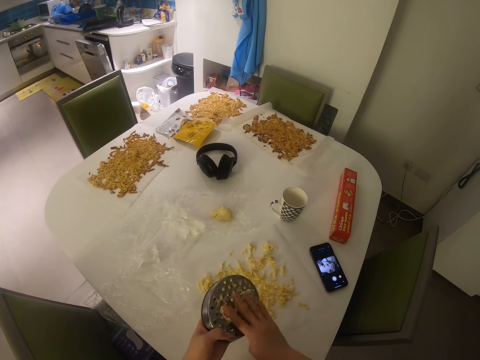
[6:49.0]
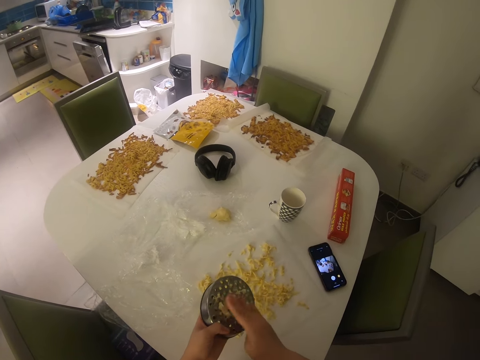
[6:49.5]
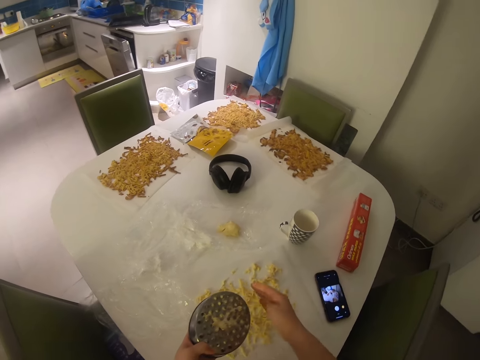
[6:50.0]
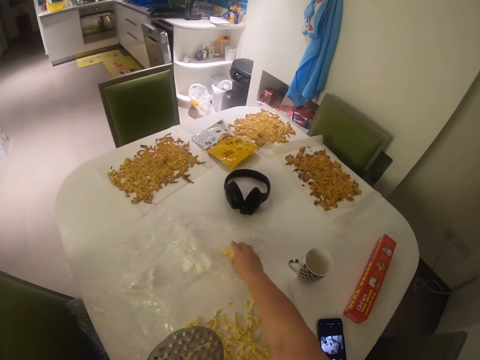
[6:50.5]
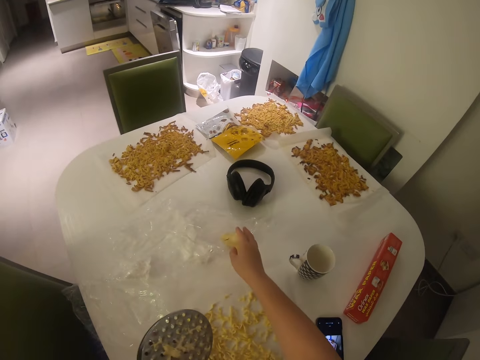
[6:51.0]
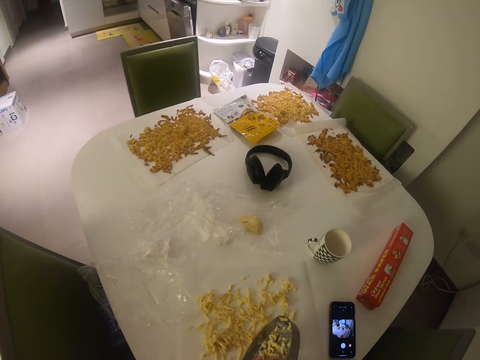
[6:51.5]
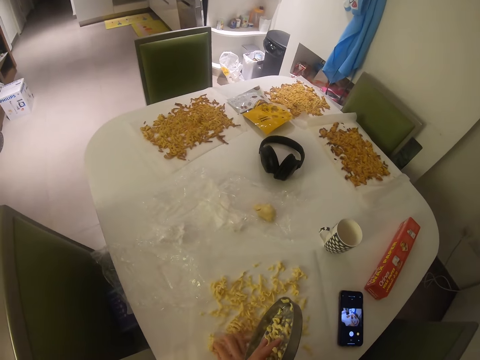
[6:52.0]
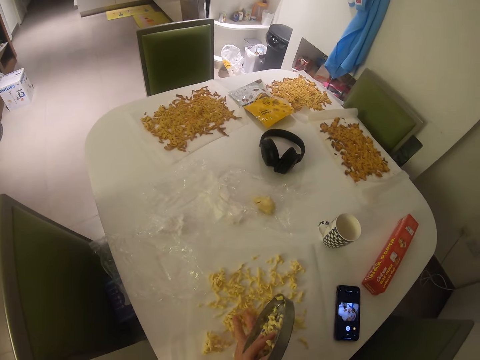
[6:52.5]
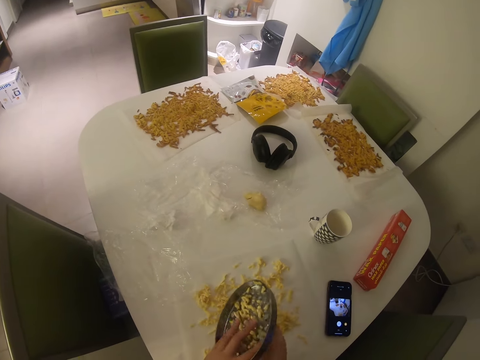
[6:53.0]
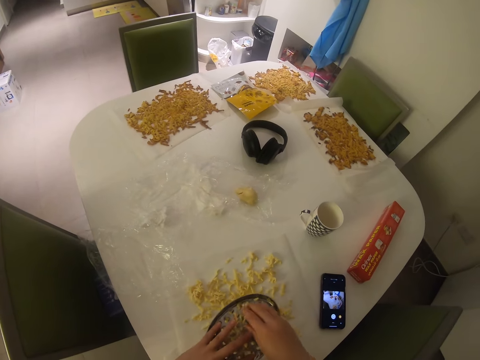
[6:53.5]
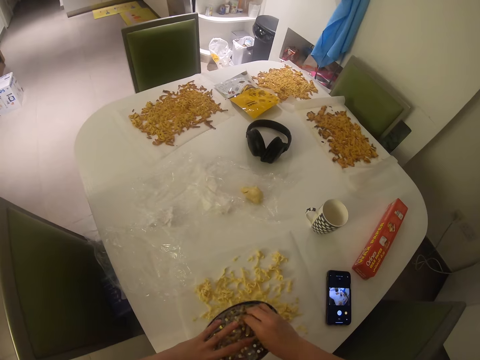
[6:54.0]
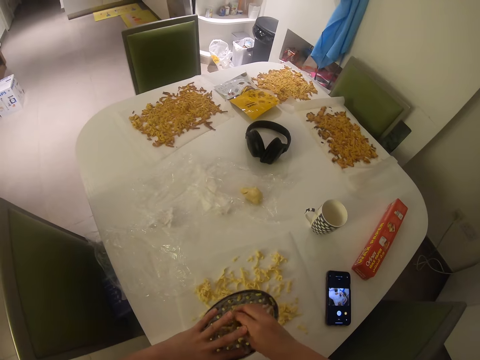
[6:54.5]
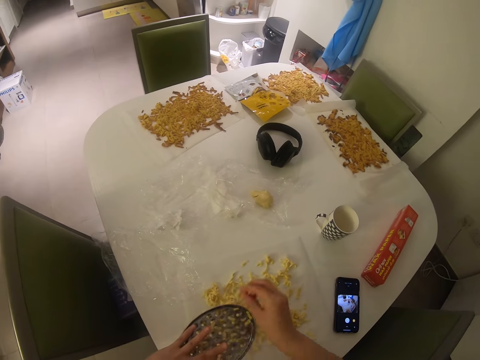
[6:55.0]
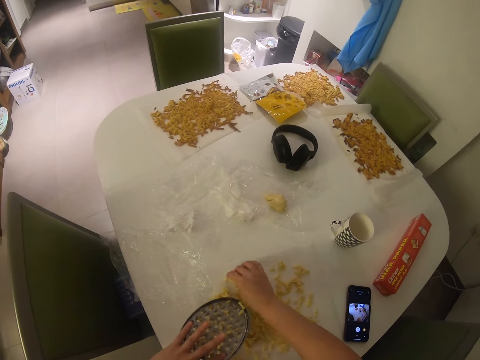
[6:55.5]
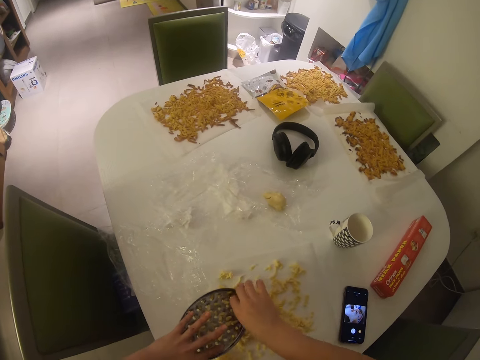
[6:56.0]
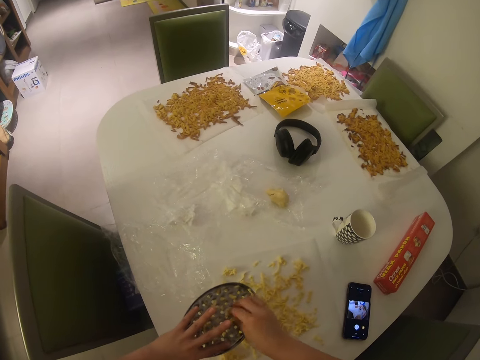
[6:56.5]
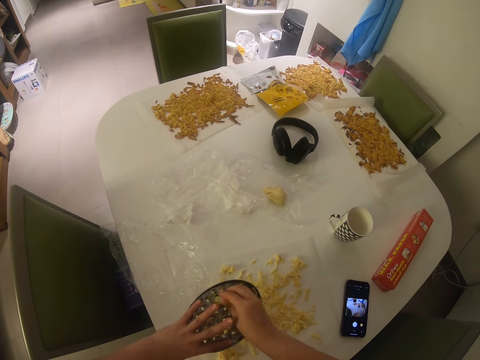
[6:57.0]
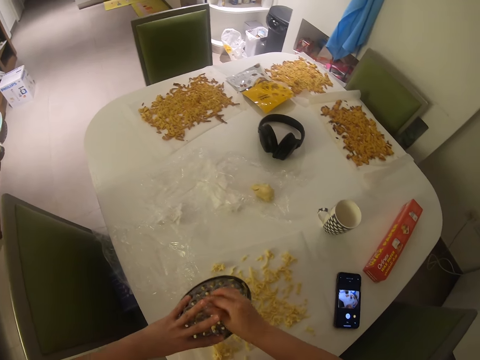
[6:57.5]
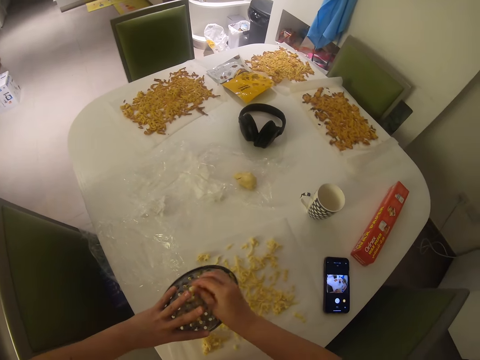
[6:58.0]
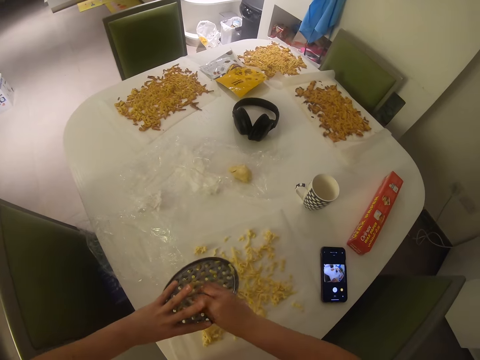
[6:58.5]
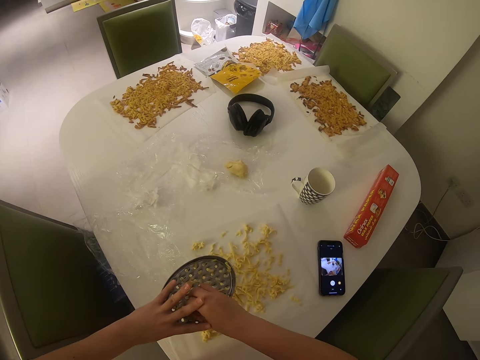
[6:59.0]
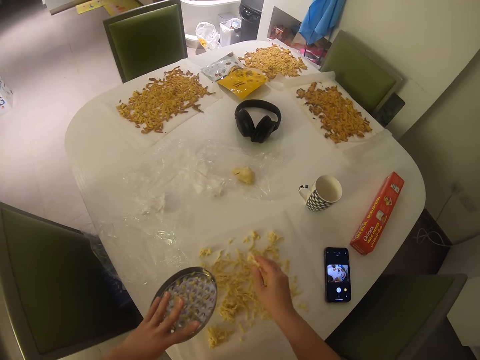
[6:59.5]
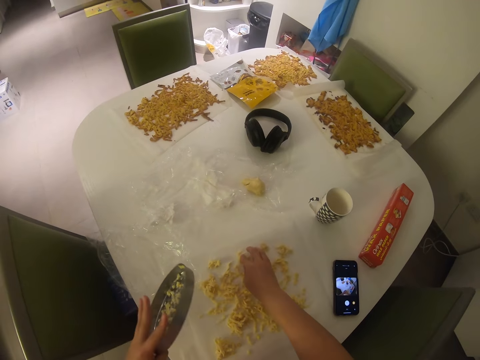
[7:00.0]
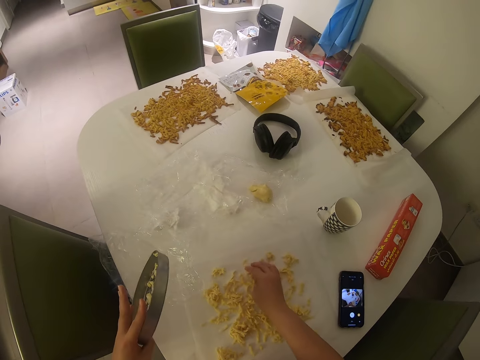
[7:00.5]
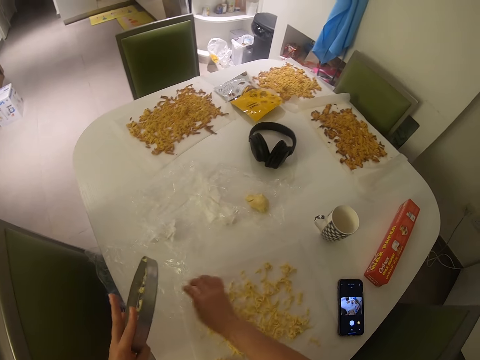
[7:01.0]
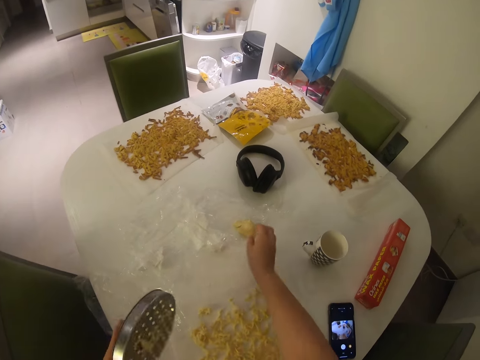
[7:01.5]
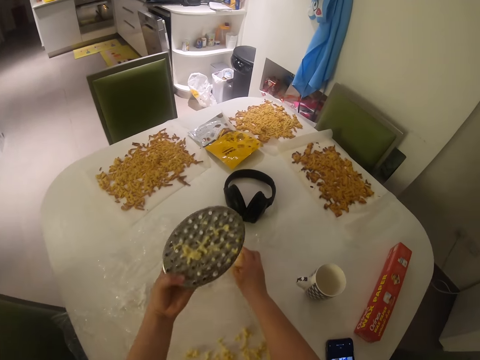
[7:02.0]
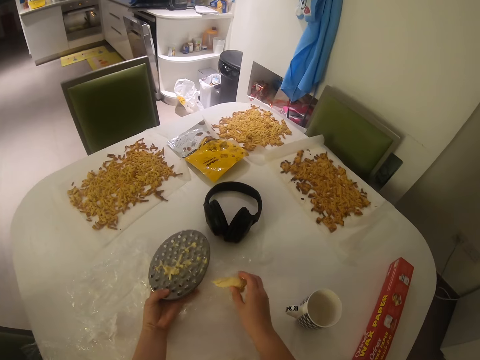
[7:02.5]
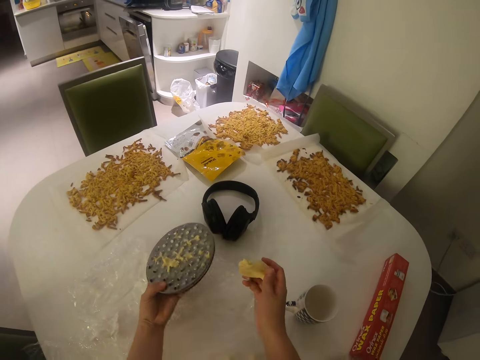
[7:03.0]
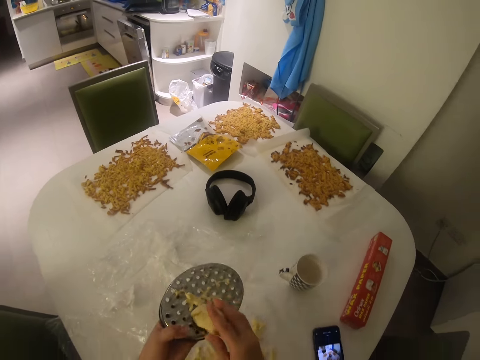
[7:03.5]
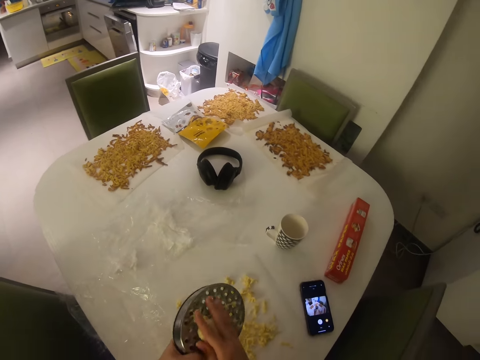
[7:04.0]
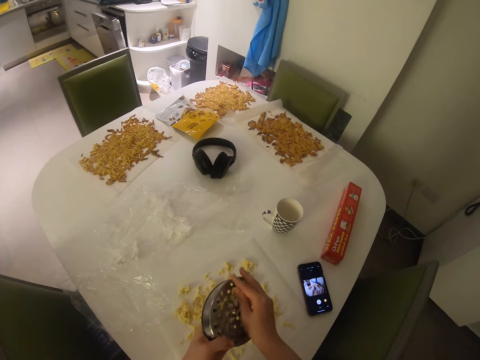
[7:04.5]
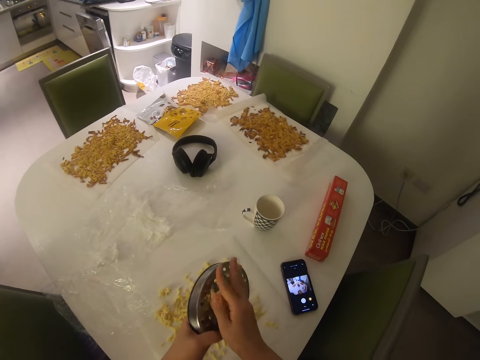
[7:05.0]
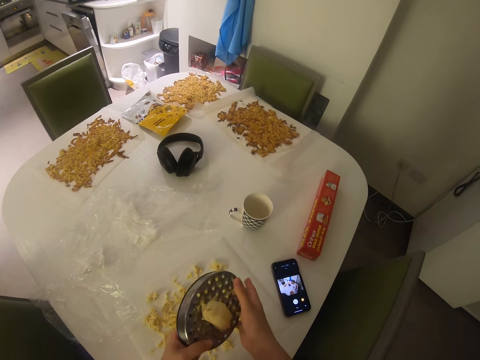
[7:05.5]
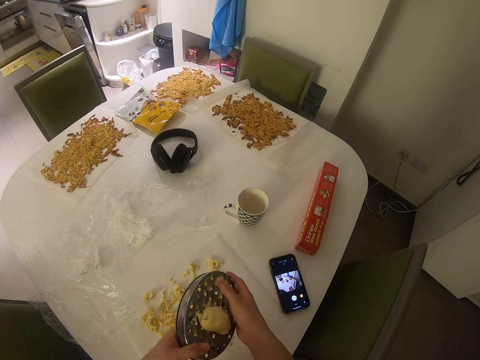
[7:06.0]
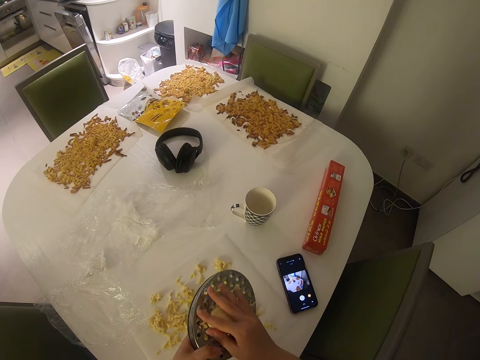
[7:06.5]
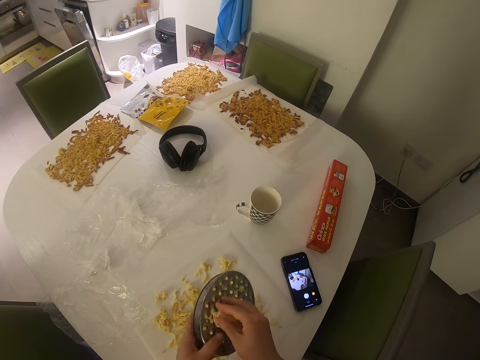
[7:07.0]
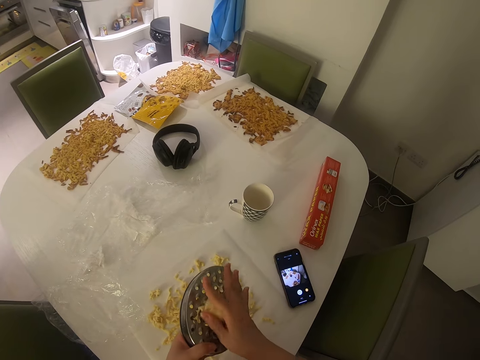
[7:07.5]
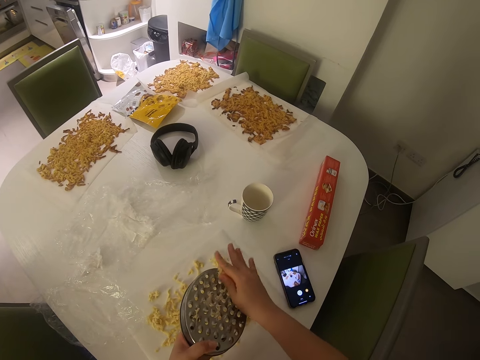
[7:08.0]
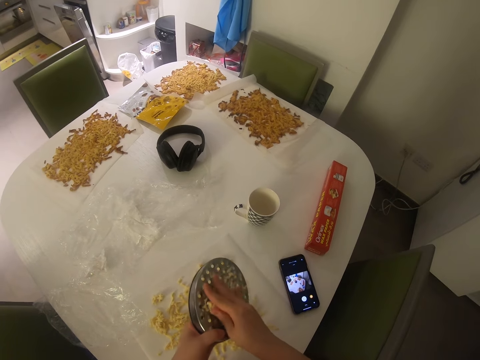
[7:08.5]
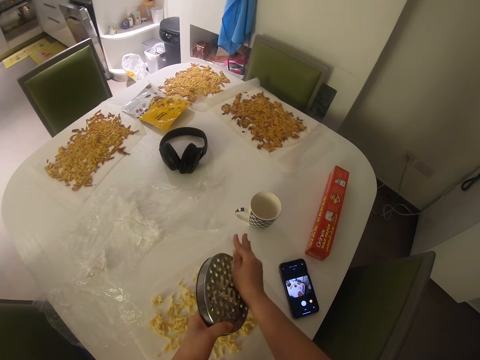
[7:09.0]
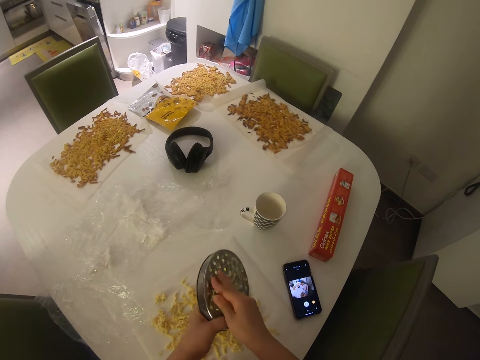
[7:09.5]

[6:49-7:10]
The camera wearer puts something on the plastic wrapper. They touch the other half of the dough from the table. They spread something on the paper. They remove doughs from the grater or grinder to the table. They put something on the paper. They remove something from the grinder. They put something on the paper. They pick up the other half of the dough from the table. They grate the dough on the table with the grater.

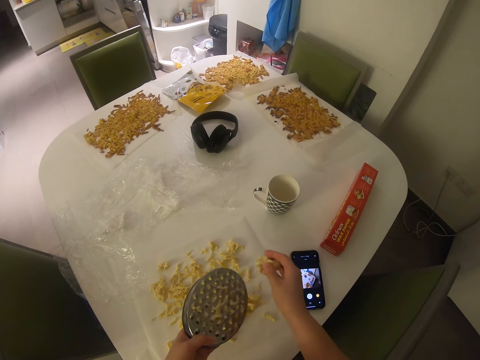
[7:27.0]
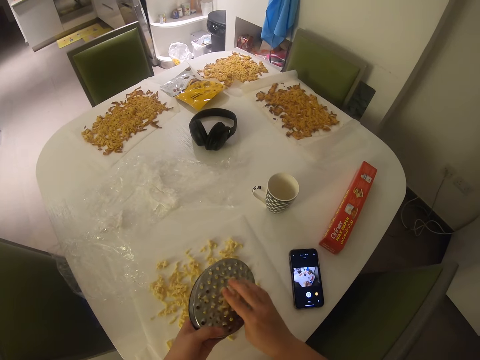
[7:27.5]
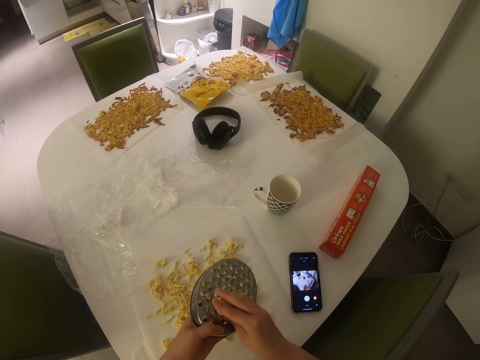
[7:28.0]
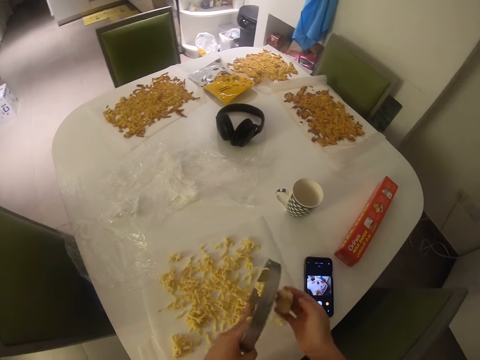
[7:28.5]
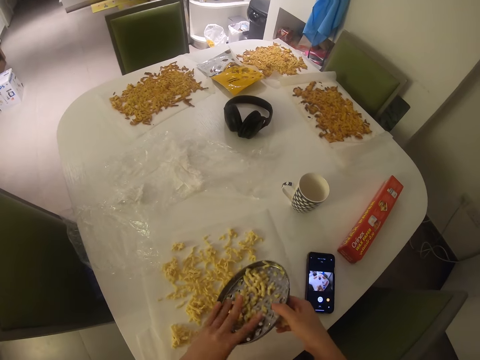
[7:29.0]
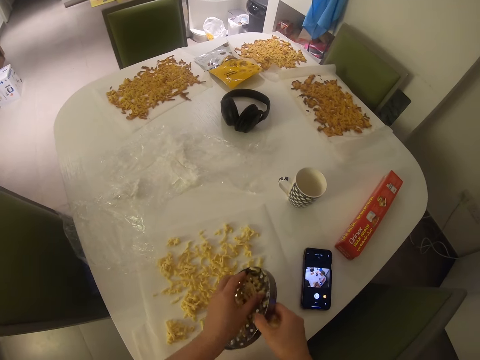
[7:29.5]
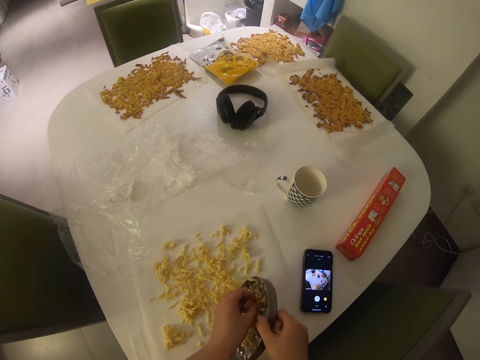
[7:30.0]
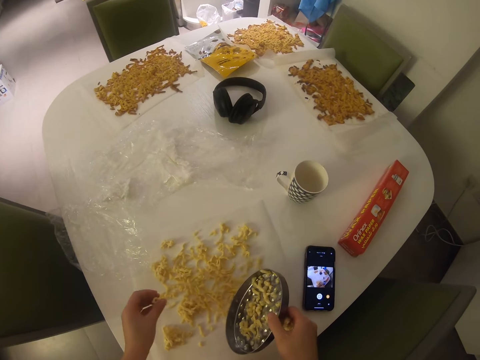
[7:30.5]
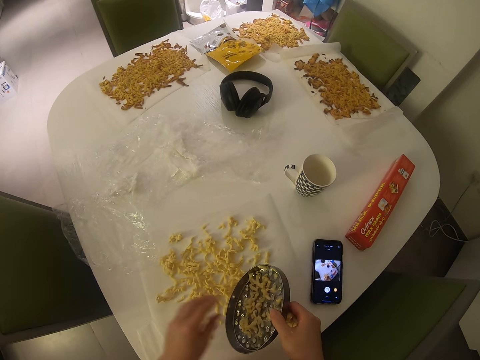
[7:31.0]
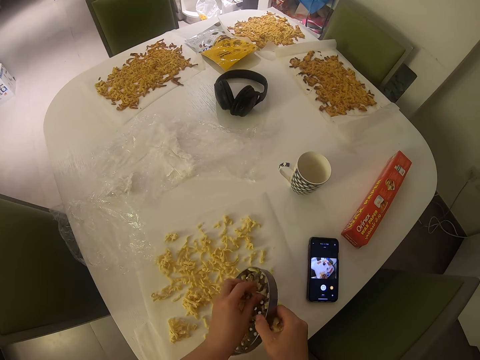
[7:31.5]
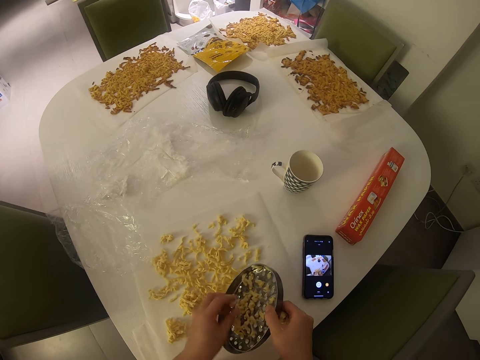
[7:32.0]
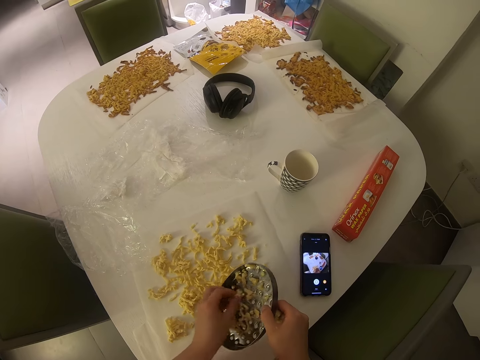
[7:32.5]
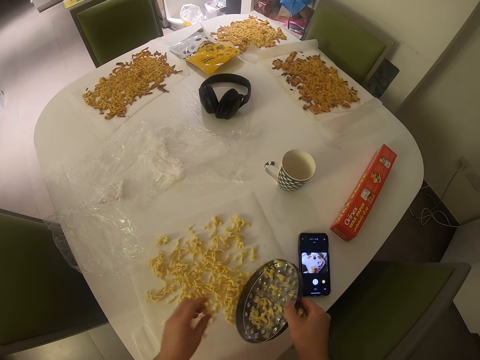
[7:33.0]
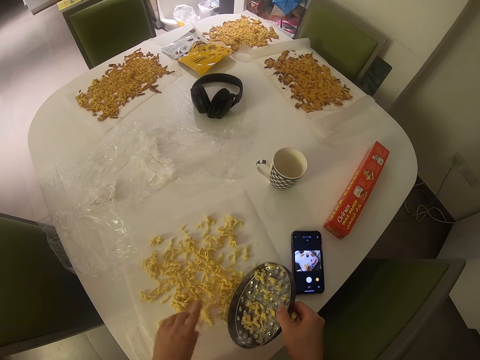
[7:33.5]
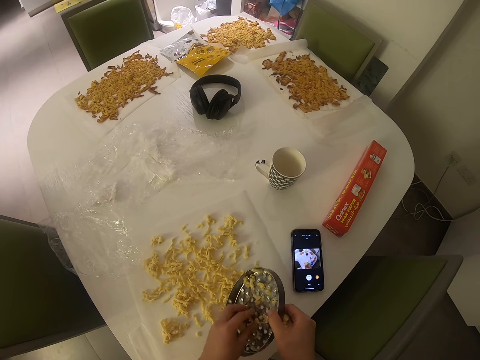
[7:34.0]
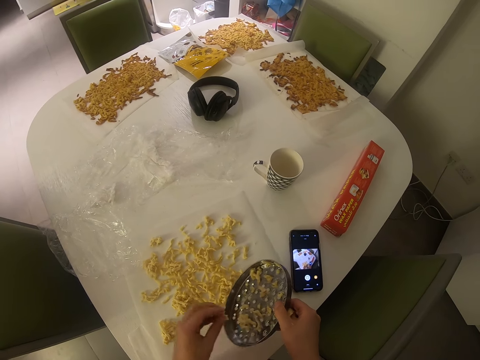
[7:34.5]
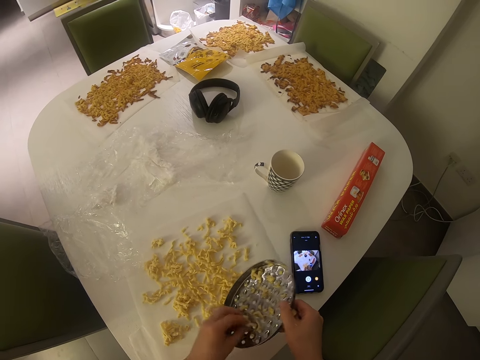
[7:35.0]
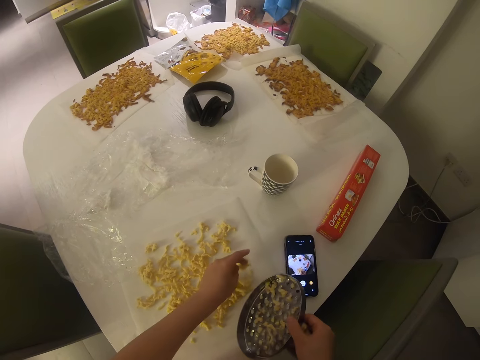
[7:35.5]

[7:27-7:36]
The camera wearer flips the grinder or grater. They remove doughs from the grater to the table. They put something on the paper. They remove something from the grinder. They put something on the paper. They remove something from the grinder.
